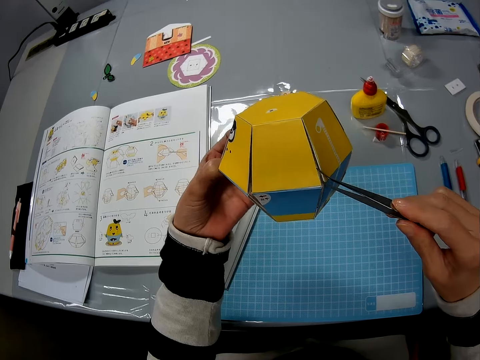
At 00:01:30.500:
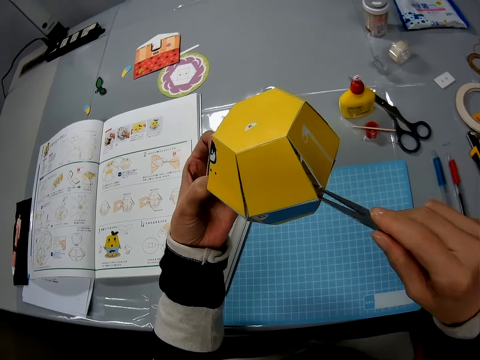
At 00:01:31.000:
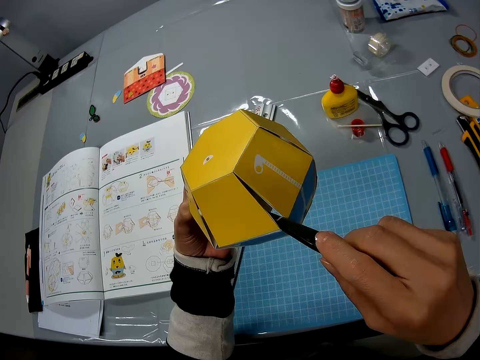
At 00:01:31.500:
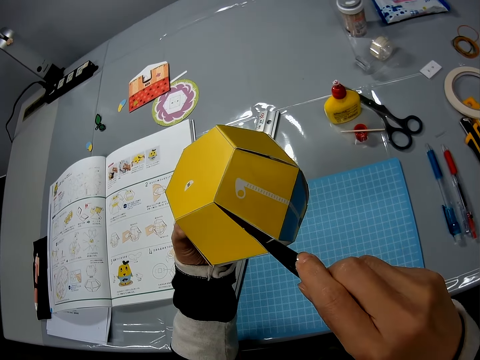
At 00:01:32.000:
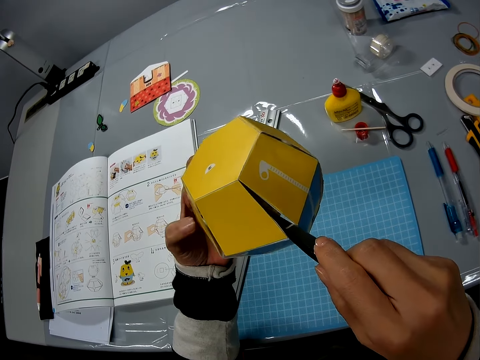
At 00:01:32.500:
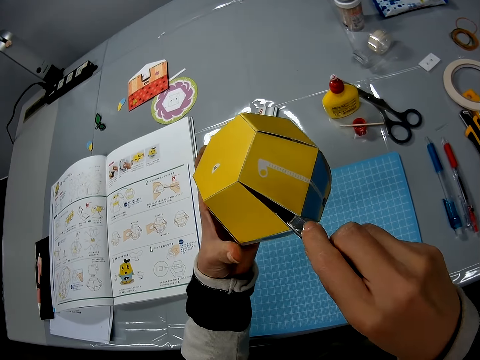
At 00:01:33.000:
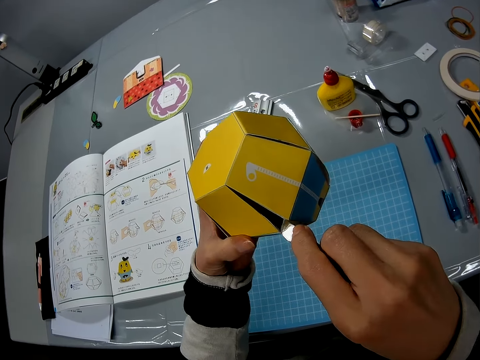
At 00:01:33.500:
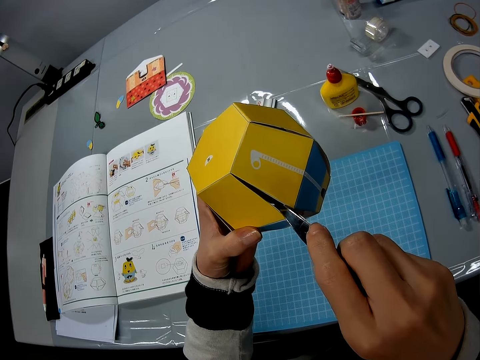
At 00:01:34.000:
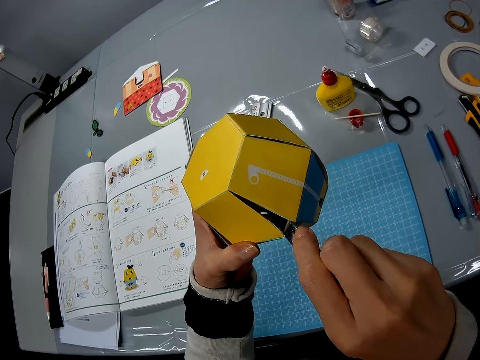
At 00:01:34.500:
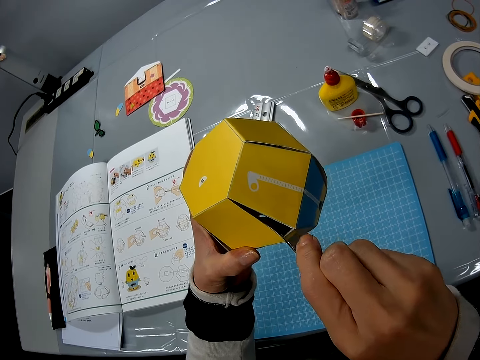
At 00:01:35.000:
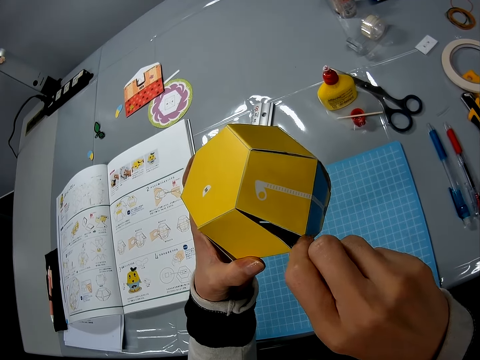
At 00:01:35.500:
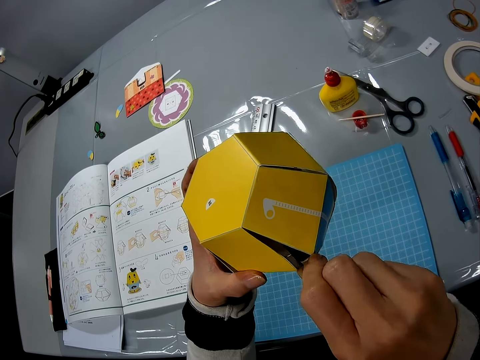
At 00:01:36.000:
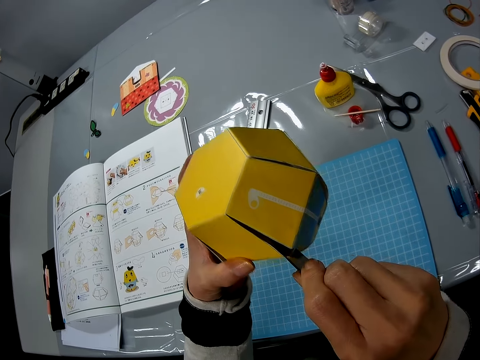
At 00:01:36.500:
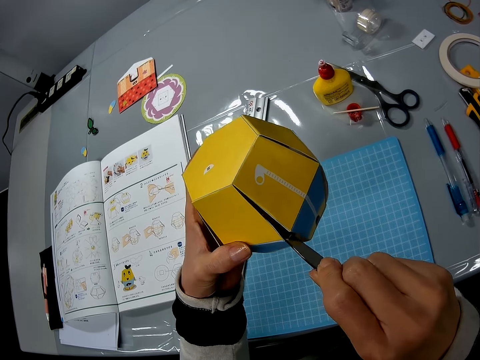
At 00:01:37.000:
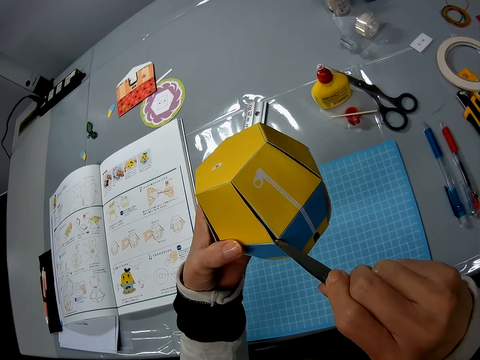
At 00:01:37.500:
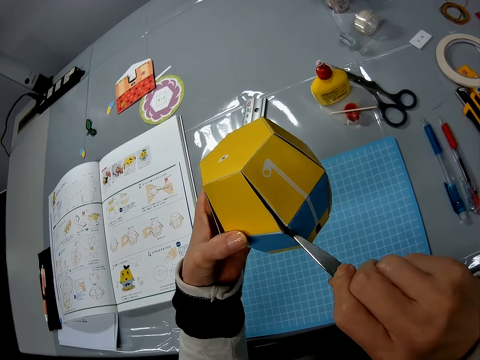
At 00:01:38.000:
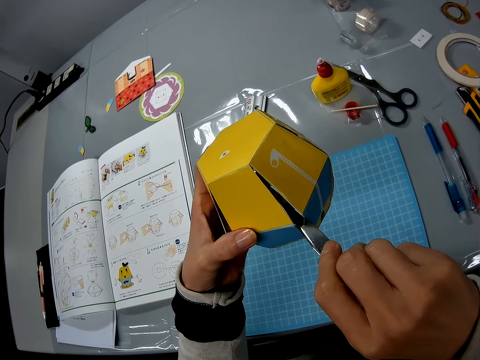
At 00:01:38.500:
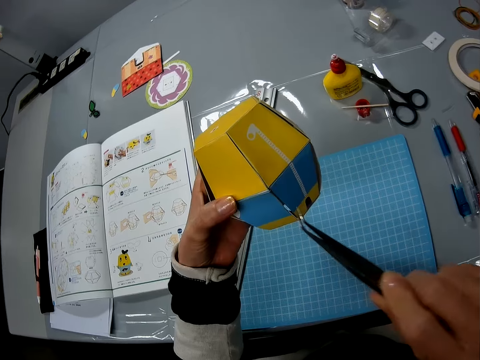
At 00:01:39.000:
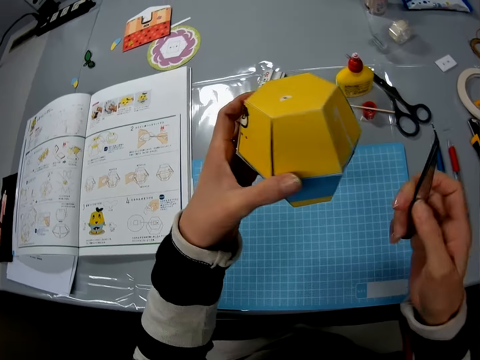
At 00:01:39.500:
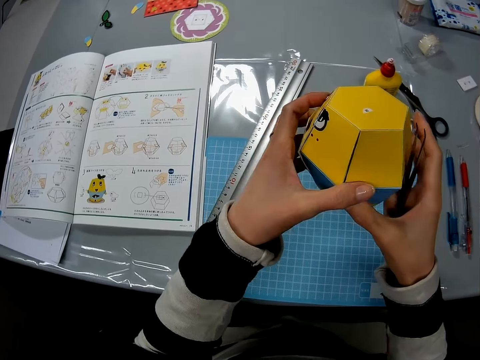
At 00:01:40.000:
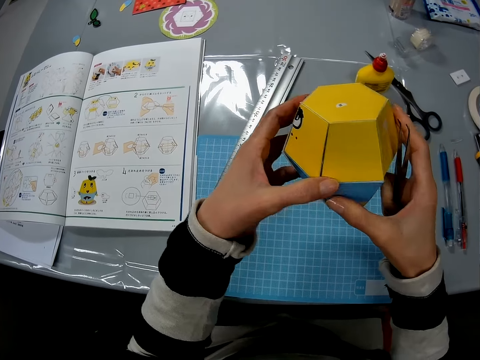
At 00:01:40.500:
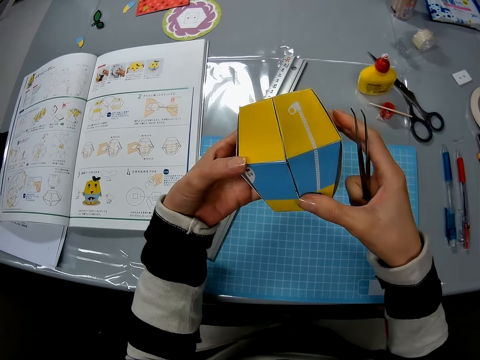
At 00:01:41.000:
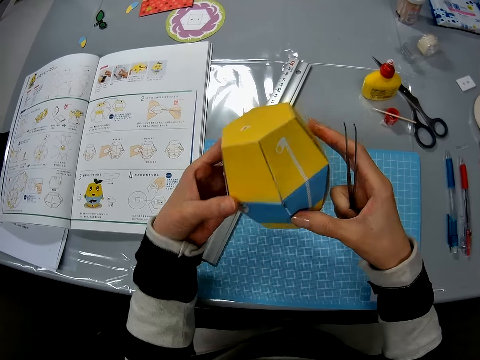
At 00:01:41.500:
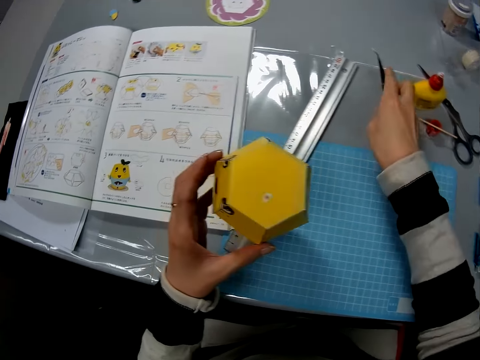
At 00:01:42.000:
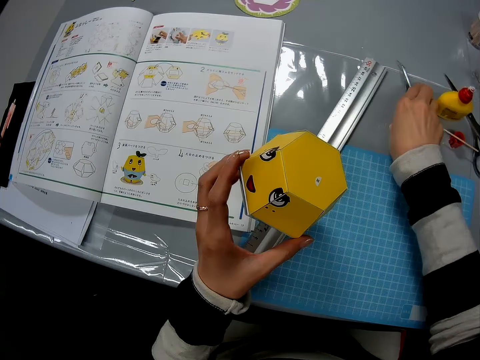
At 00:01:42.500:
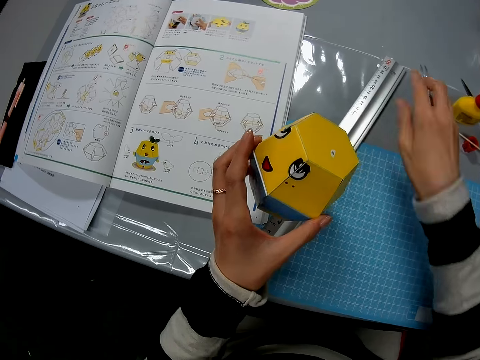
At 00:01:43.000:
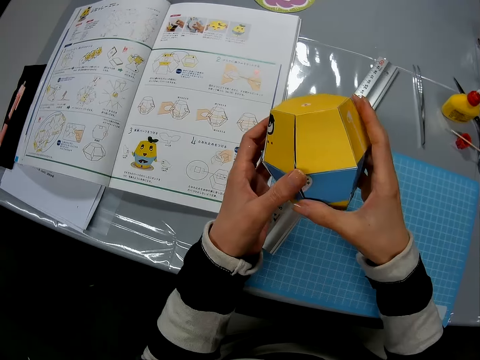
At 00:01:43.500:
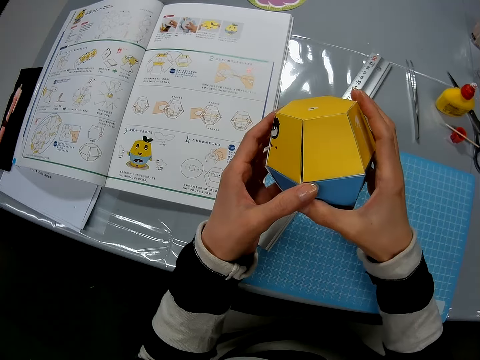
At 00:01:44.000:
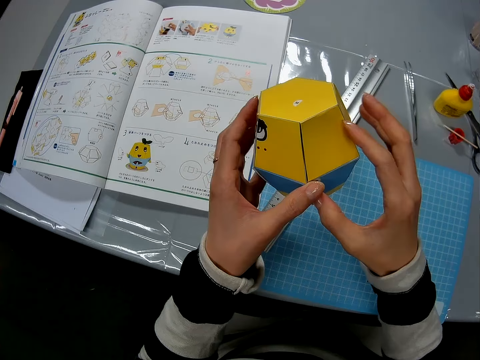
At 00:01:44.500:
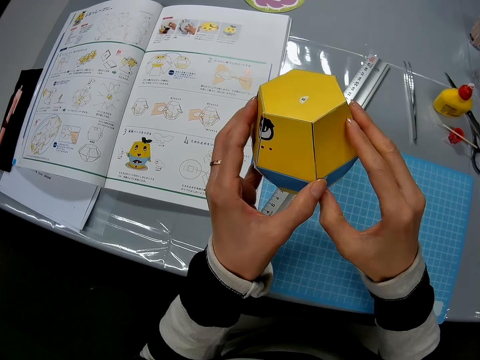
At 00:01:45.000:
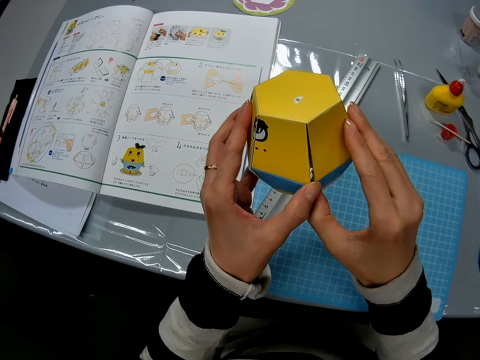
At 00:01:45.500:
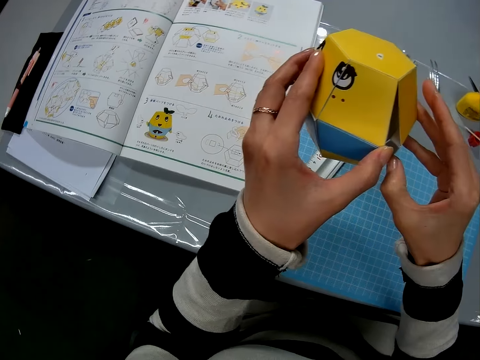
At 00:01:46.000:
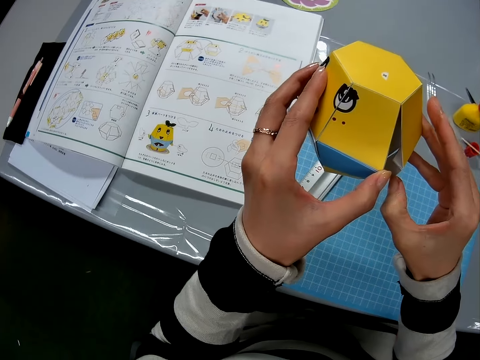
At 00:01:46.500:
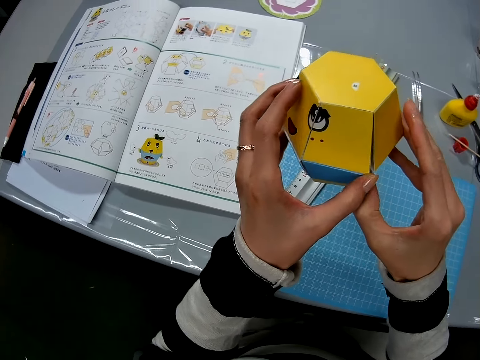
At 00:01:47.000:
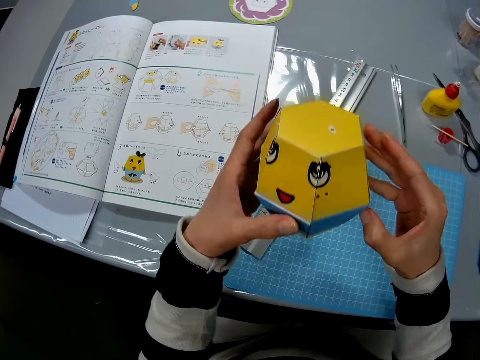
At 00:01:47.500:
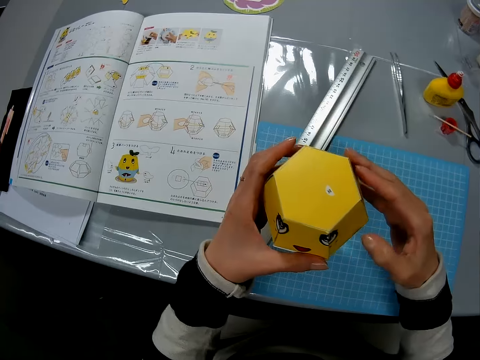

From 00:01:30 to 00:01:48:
The camera wearer inserts the tweezers into the yellow art carton or paper craft. They pull a rubber band using the tweezers. They remove the tweezers from the paper craft. They hold the yellow art carton with both hands. They turn the paper craft. They put the tweezers on the table. They hold the yellow art carton with both hands. They open up the paper craft.

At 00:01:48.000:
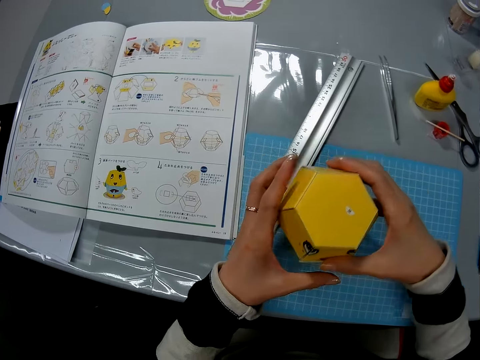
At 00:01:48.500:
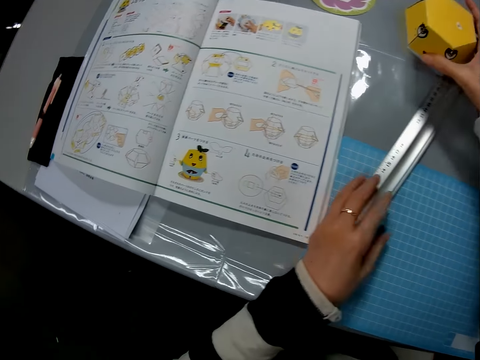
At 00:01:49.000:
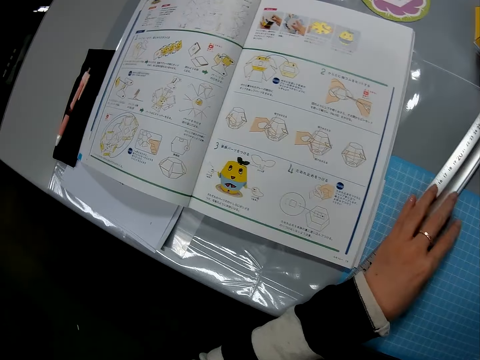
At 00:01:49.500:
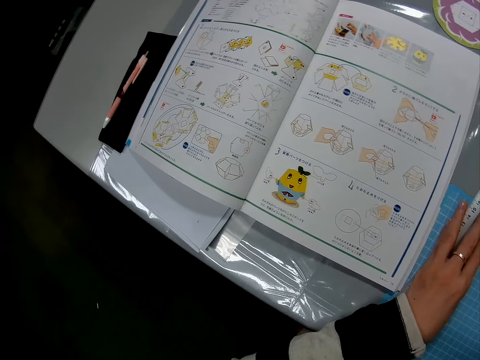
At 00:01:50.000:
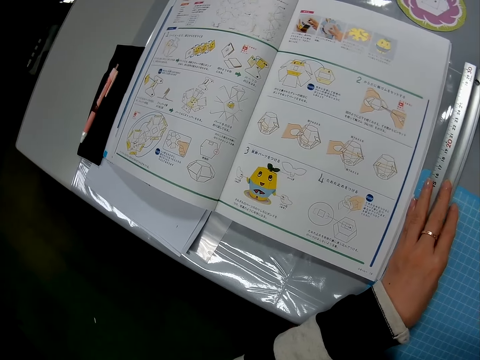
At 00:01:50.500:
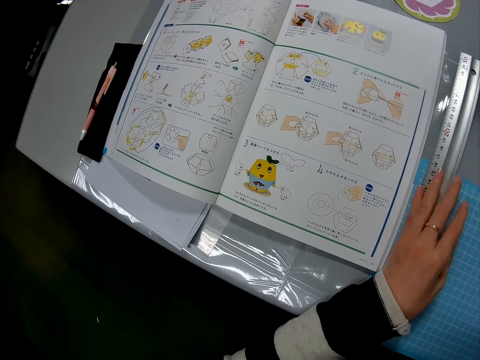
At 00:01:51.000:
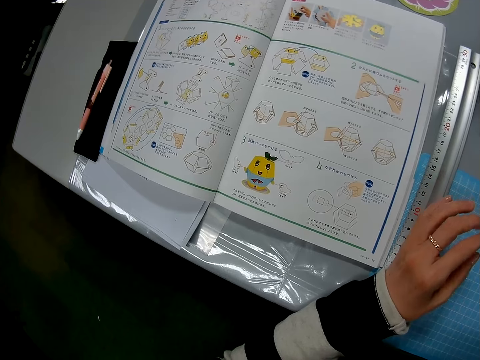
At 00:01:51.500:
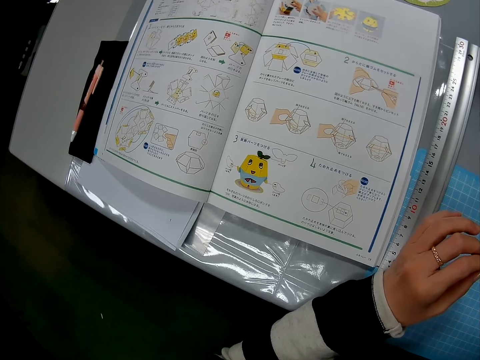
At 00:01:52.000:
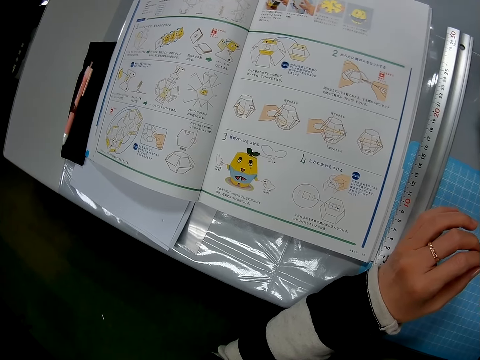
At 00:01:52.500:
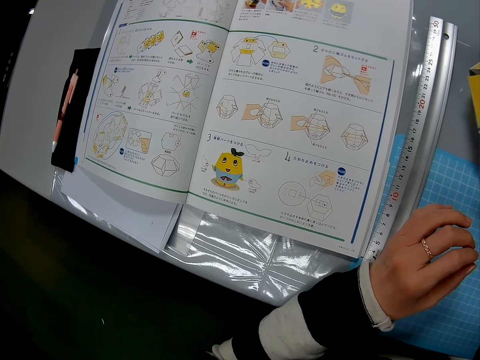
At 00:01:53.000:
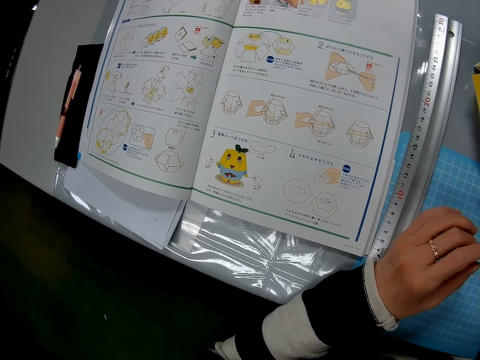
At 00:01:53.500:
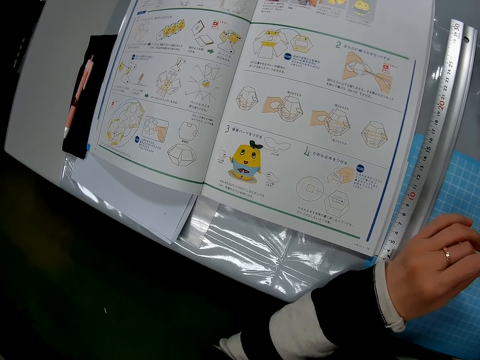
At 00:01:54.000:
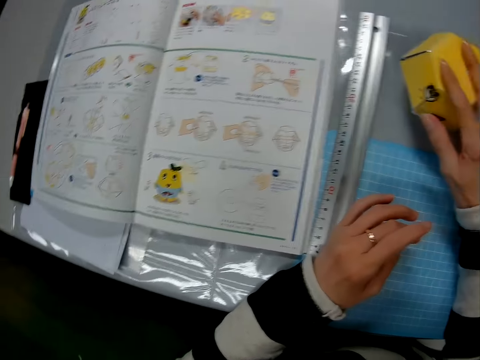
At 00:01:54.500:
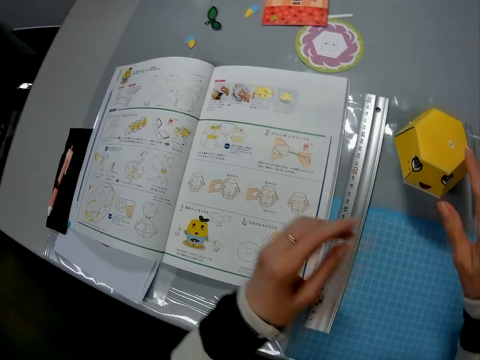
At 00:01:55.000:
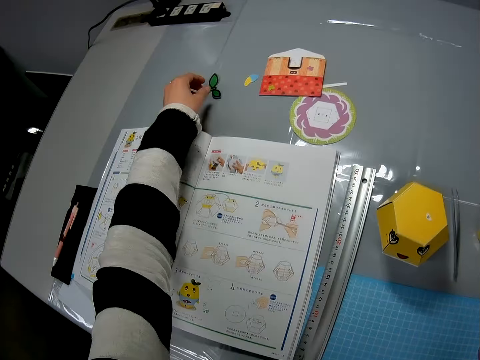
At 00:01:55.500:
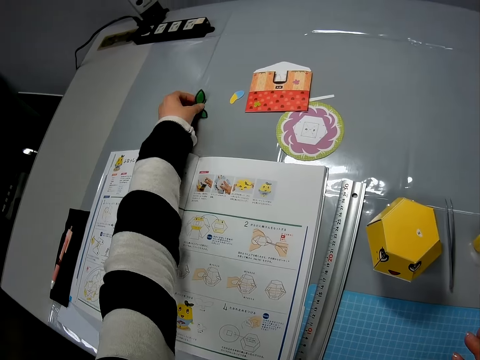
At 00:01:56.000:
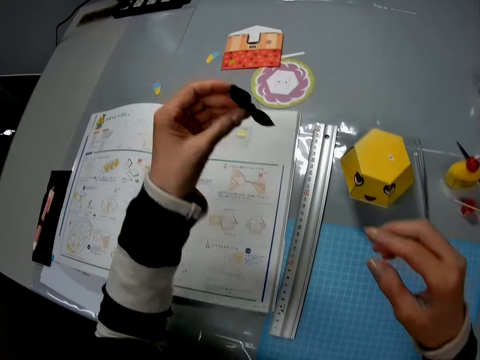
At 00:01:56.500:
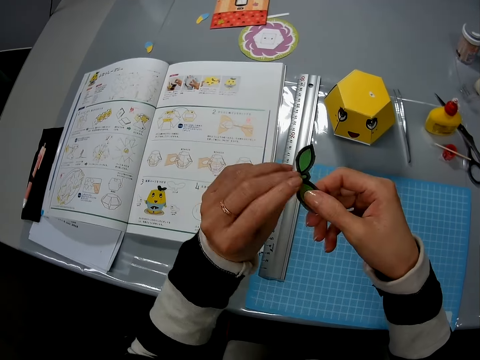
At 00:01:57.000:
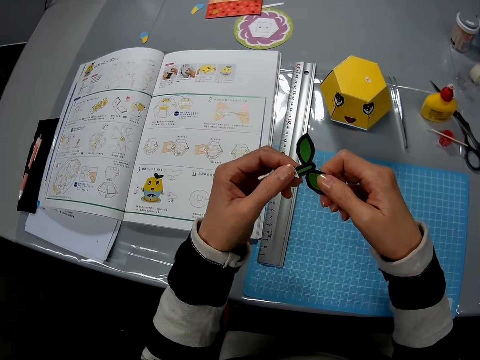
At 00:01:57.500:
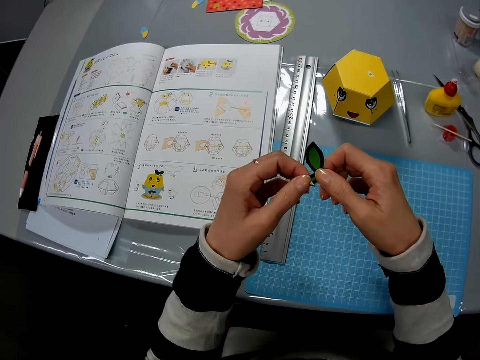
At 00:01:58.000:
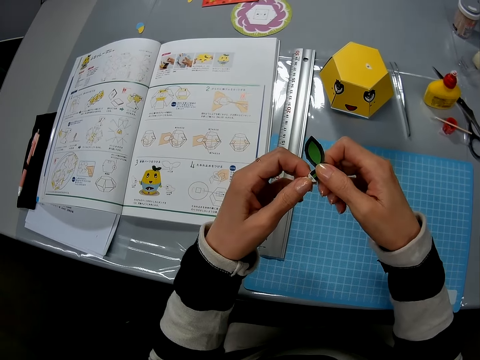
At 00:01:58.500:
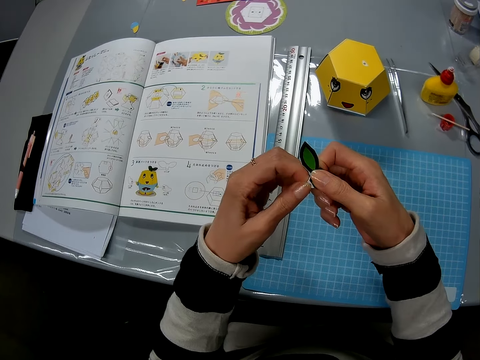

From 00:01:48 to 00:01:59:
The camera wearer puts a paper craft on the table. They move a ruler on the table. They pick up a cut-out carton. They pass the cut-out carton leaf to the right hand.
